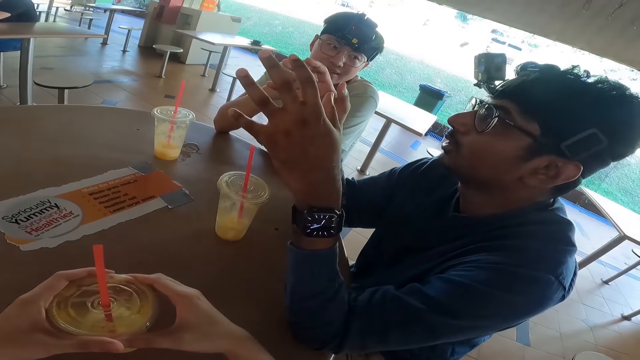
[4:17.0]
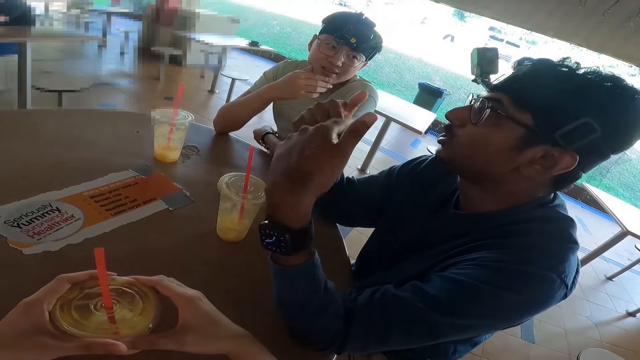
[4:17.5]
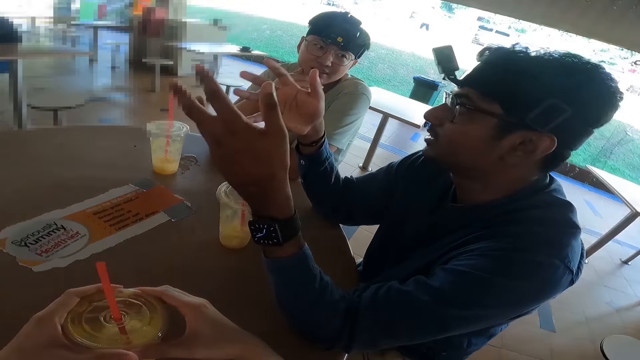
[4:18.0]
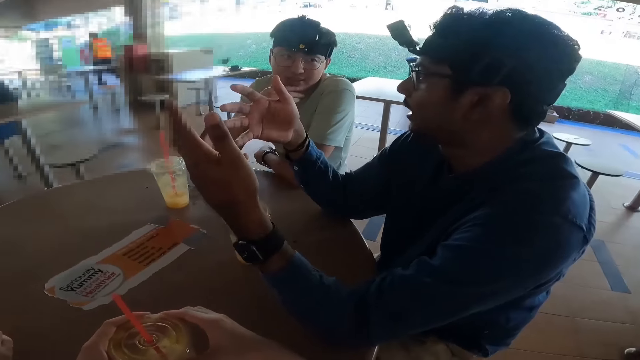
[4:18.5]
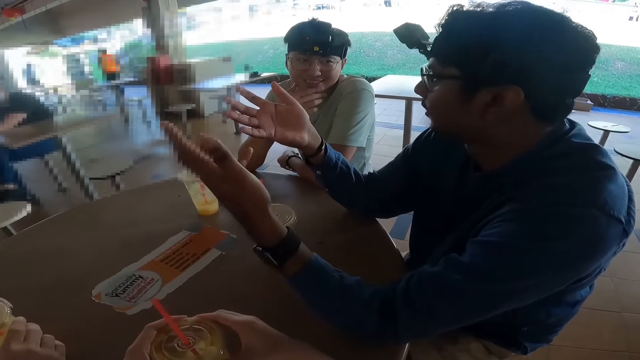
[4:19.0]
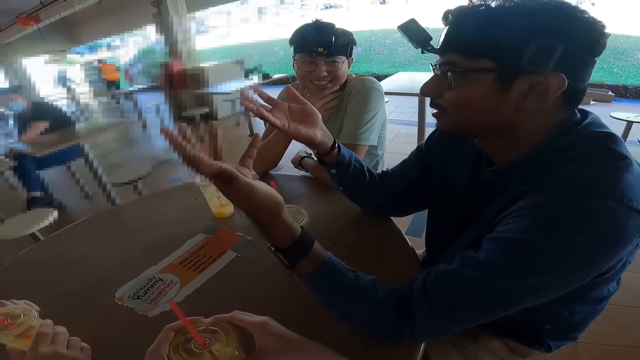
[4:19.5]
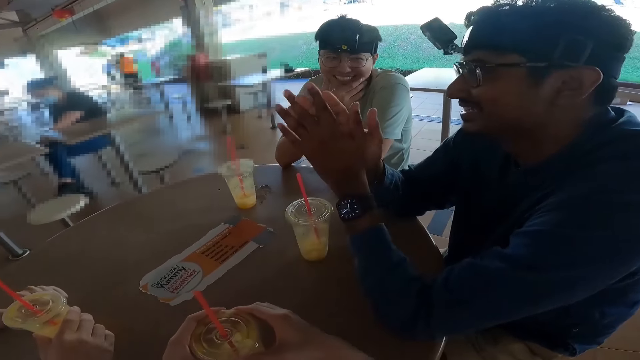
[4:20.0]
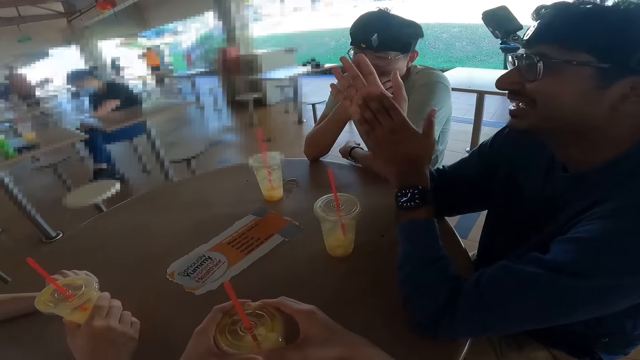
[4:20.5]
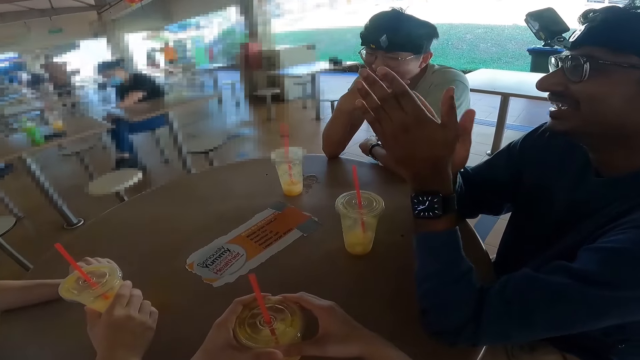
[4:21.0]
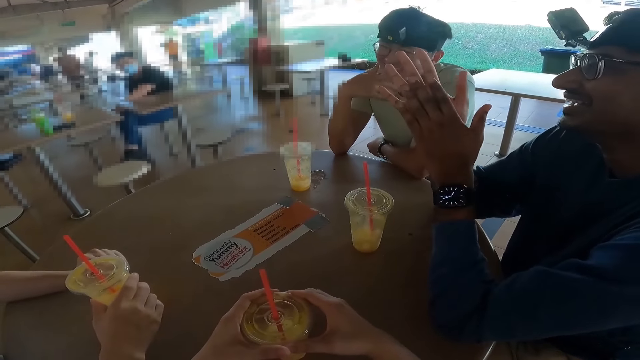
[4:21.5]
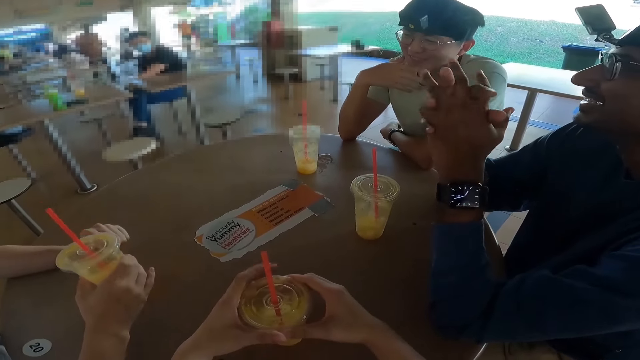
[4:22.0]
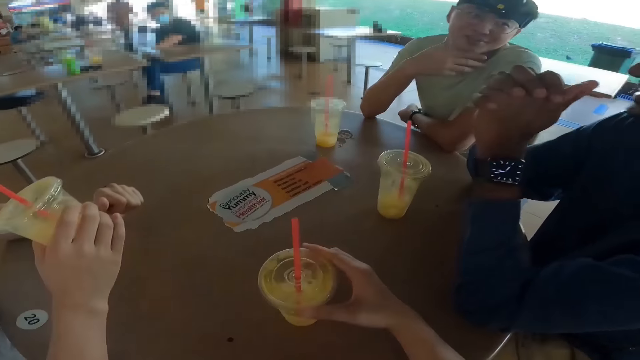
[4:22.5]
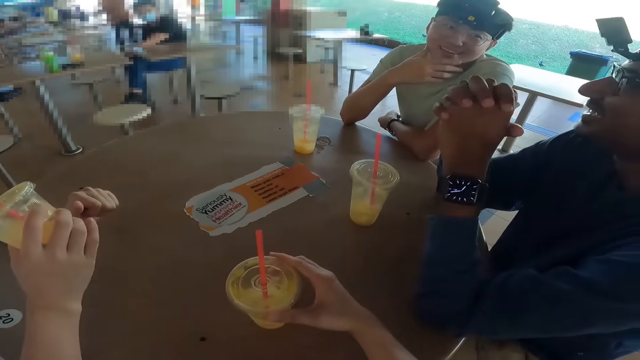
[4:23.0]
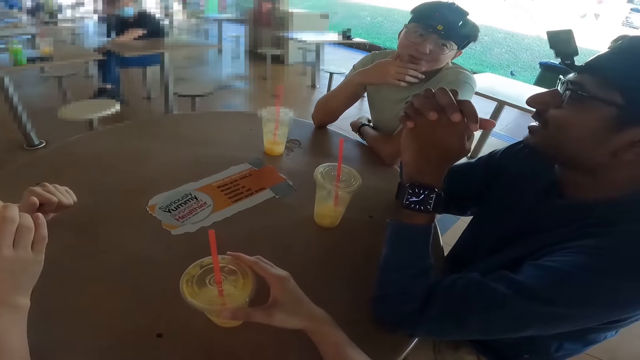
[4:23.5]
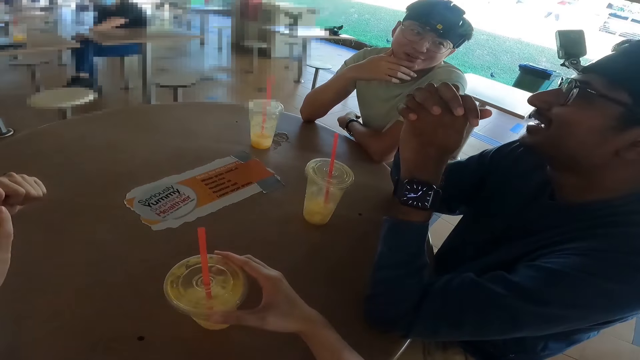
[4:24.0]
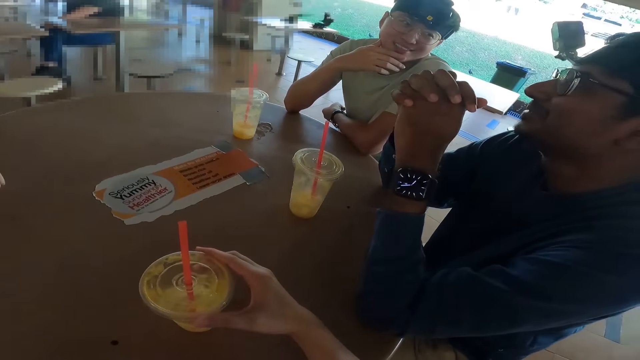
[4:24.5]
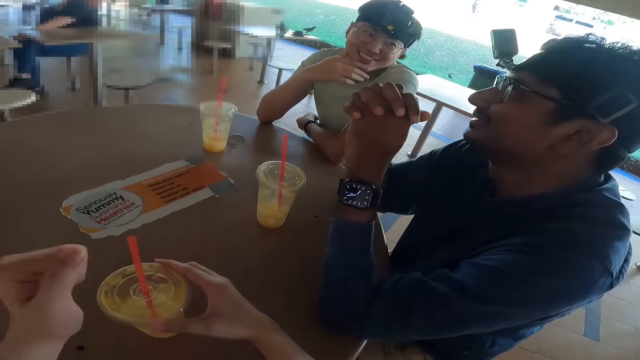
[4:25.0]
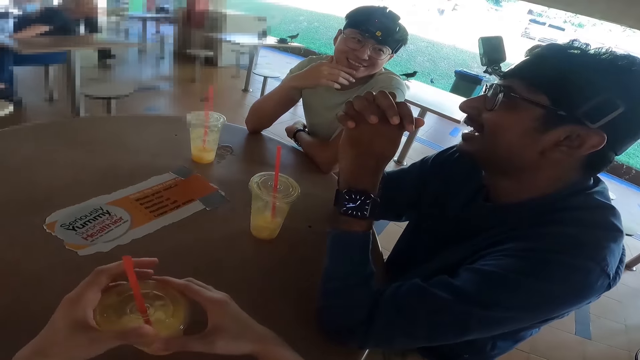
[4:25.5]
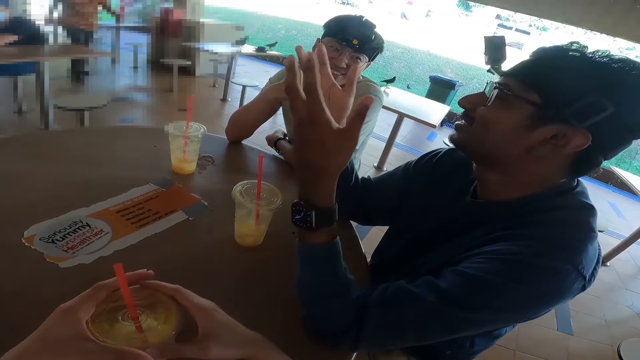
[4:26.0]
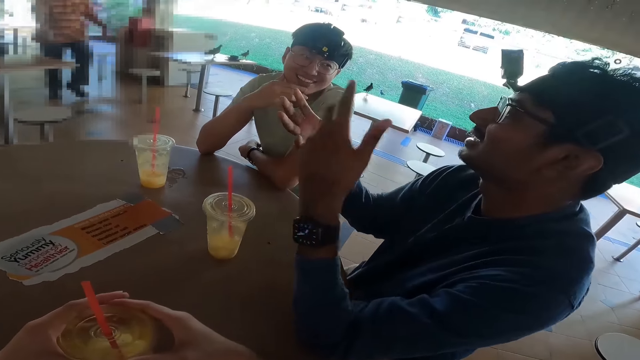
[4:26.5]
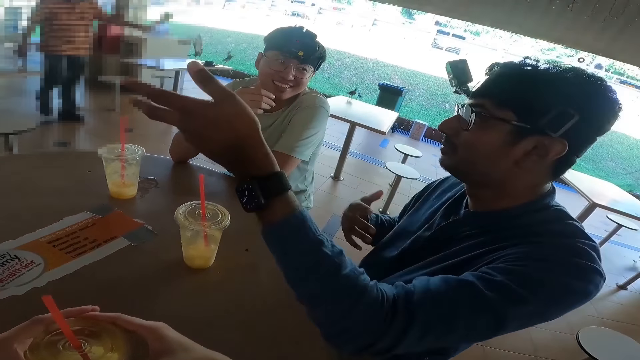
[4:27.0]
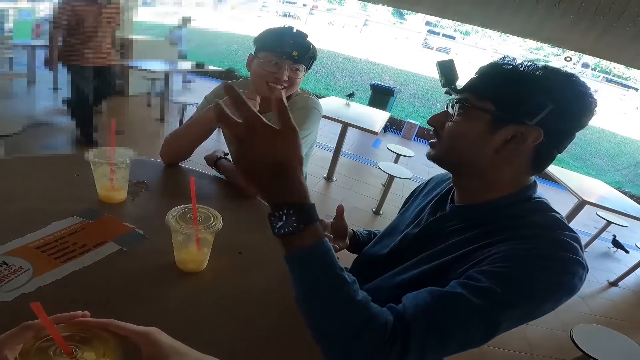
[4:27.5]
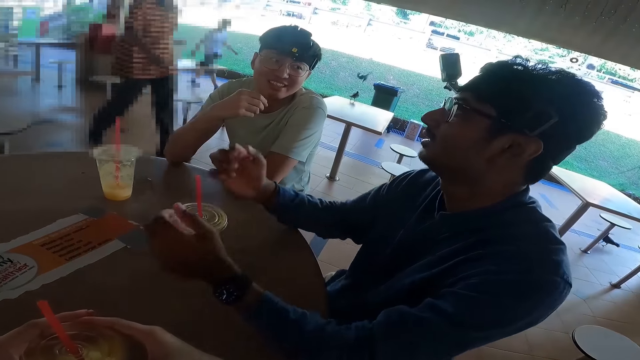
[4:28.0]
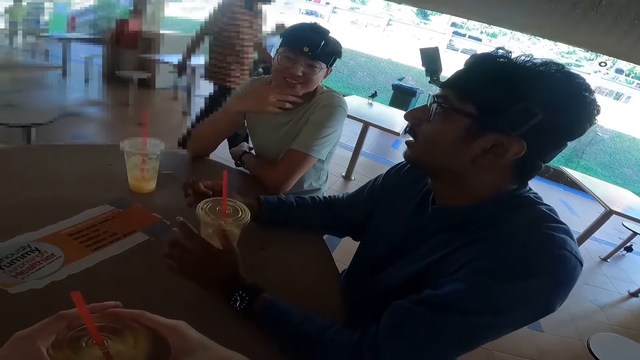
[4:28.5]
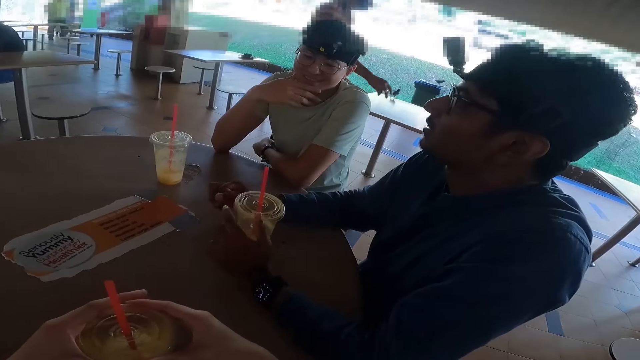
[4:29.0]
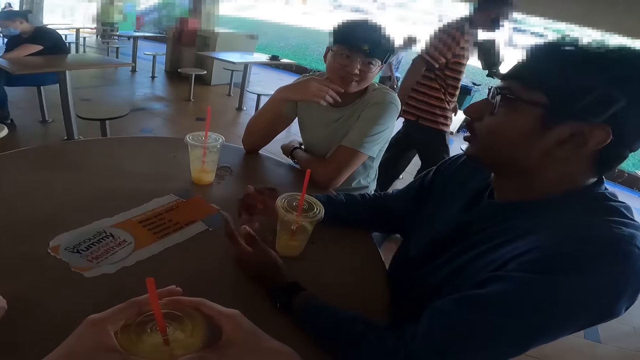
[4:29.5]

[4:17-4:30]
A man talks. Another man talks. The camera wearer touches the juice. The first man moves the hands.

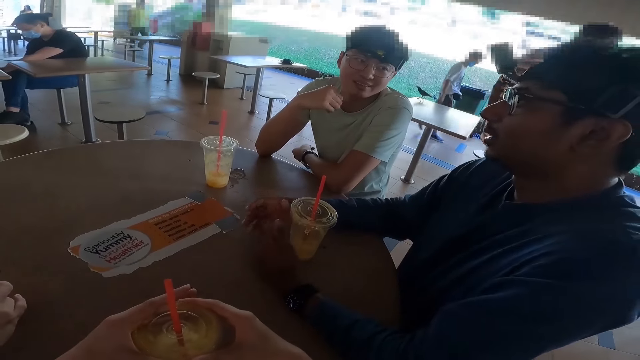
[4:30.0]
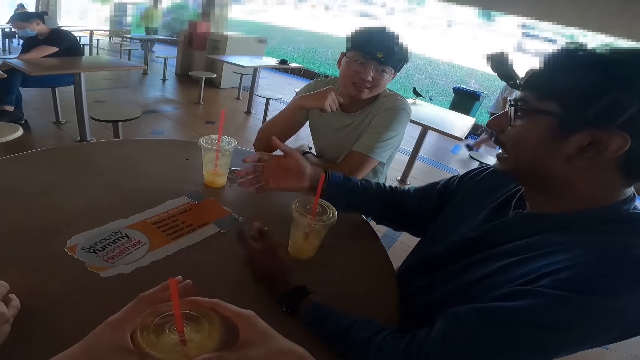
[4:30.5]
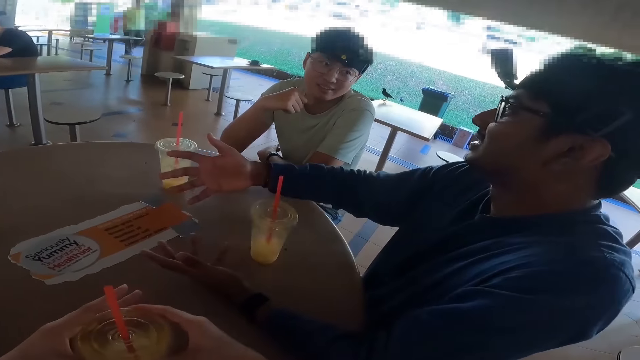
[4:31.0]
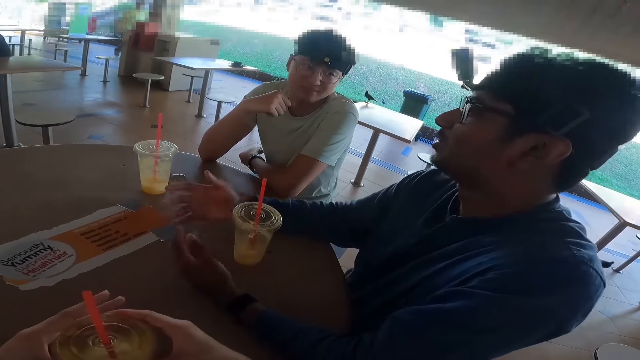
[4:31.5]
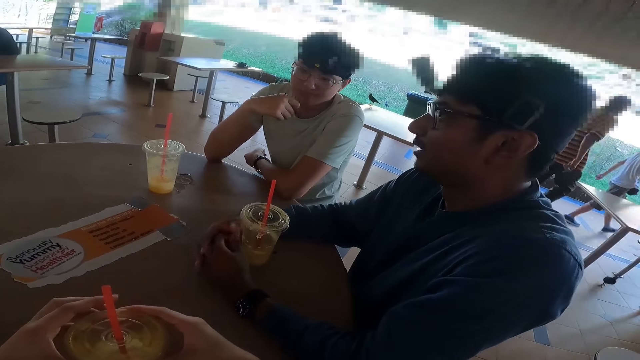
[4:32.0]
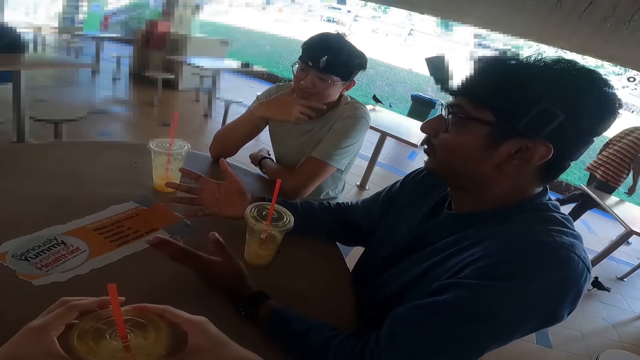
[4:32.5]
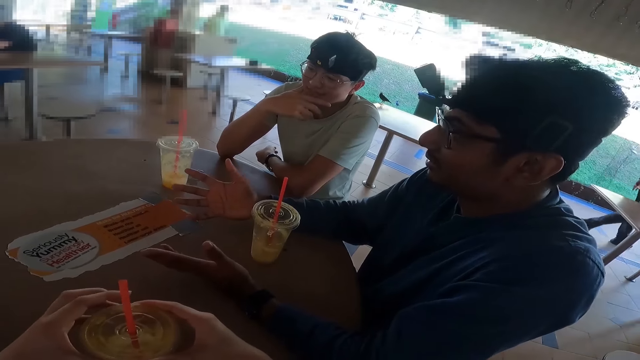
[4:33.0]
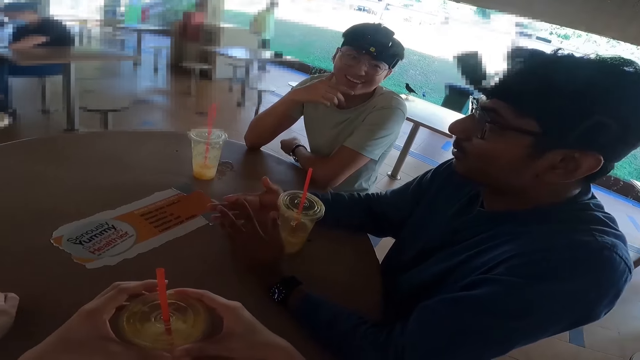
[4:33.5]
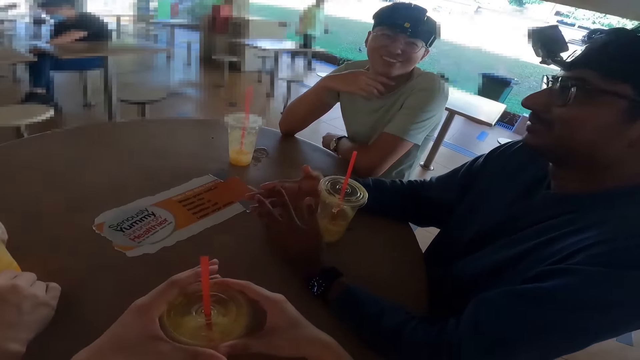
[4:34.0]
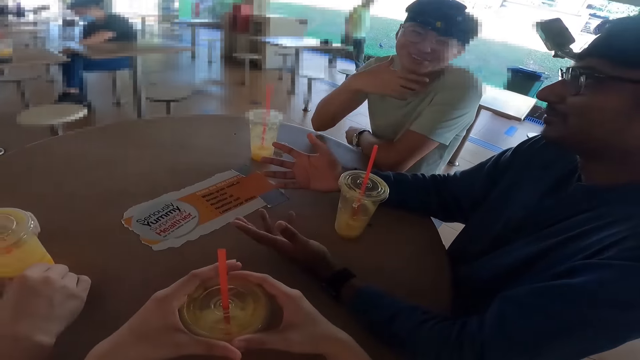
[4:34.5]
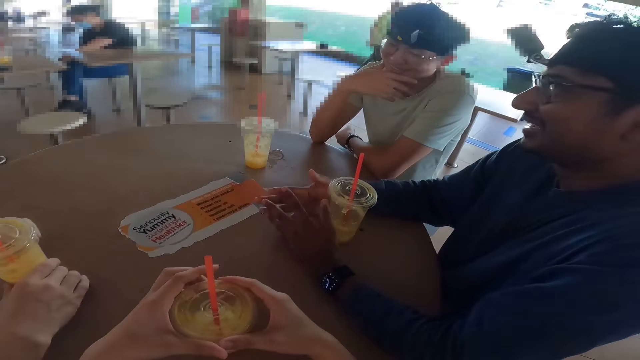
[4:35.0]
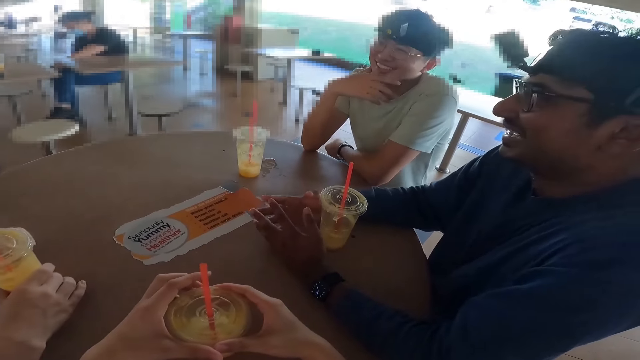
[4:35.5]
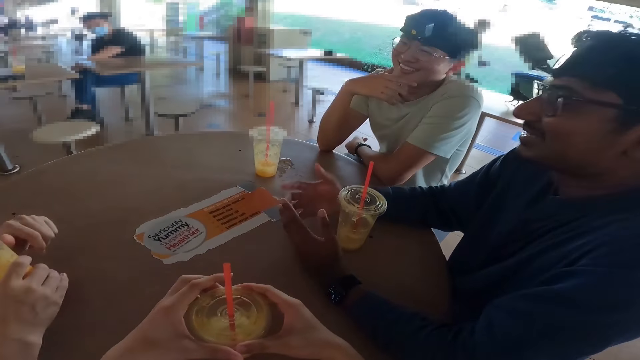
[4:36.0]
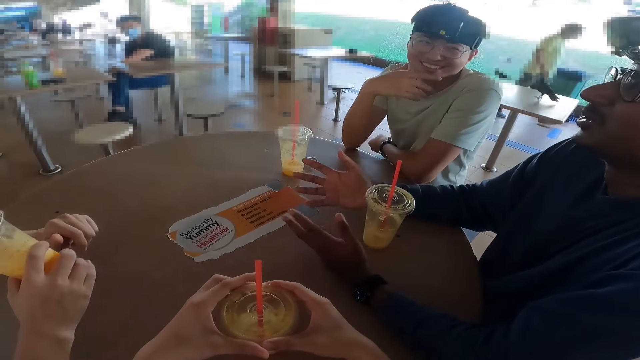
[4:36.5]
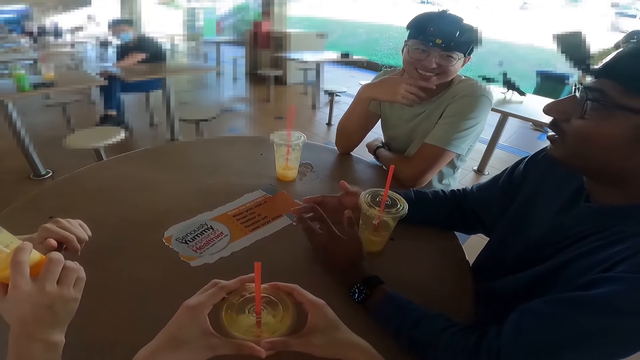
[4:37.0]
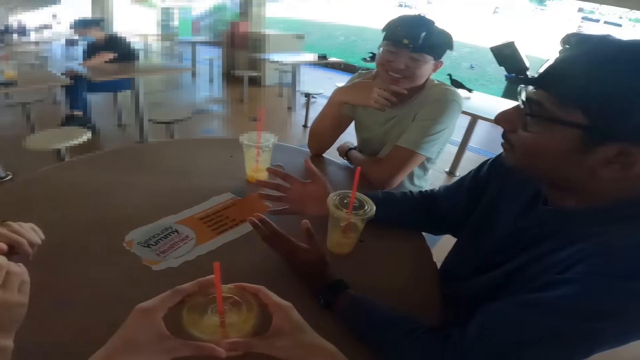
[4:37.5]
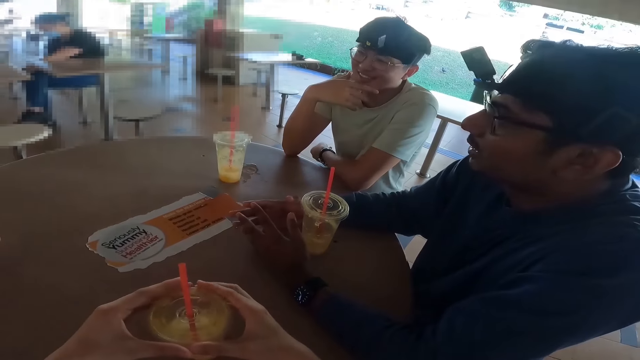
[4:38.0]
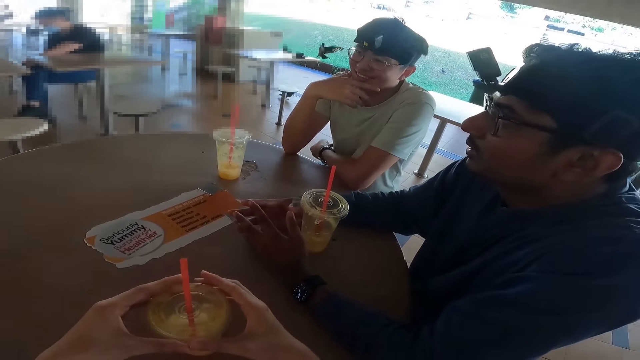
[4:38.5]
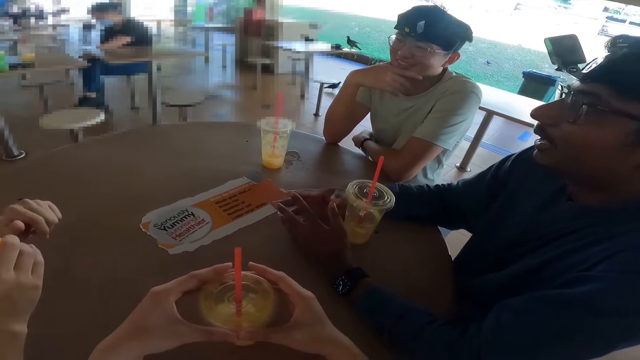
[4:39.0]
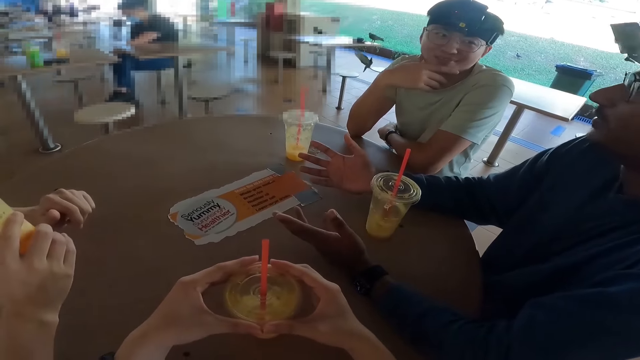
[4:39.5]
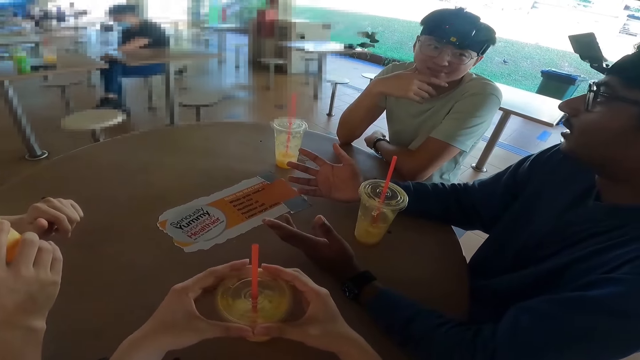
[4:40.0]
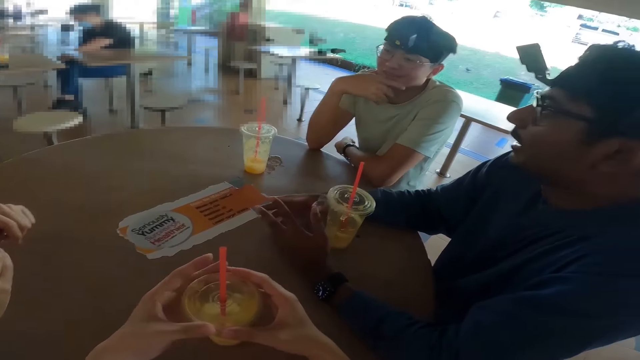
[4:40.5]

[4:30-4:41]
A man touches the juice. The man talks. Another man drinks the juice. The first man talks.
